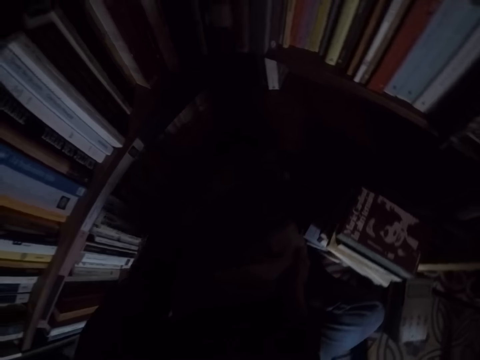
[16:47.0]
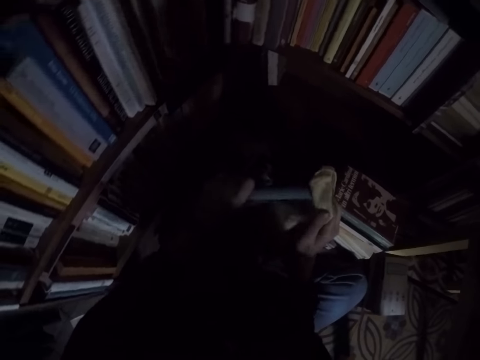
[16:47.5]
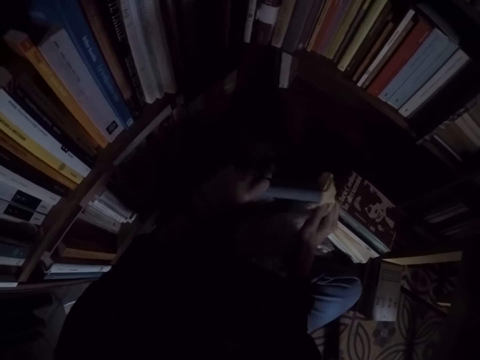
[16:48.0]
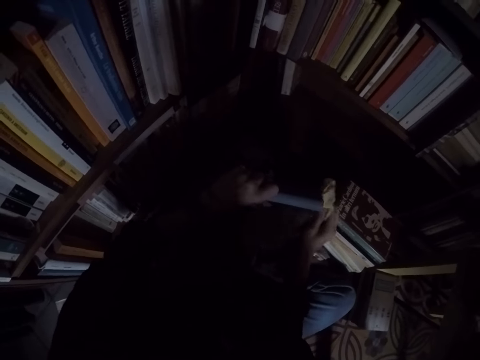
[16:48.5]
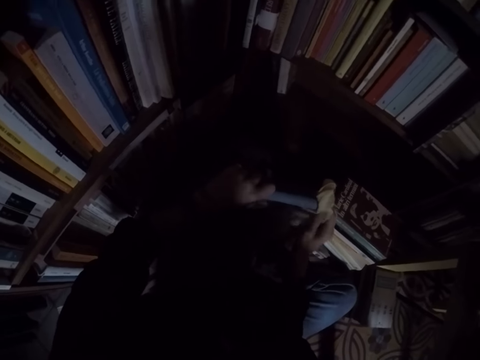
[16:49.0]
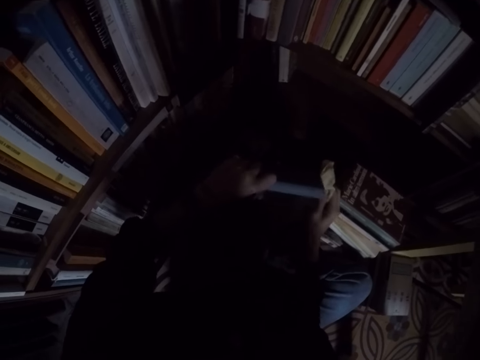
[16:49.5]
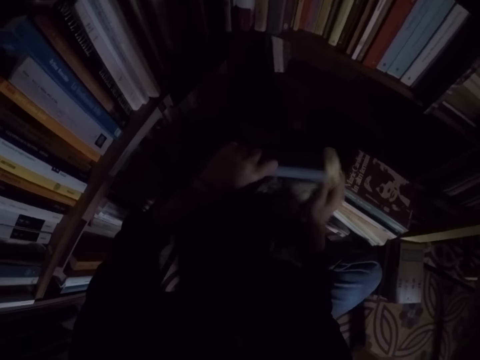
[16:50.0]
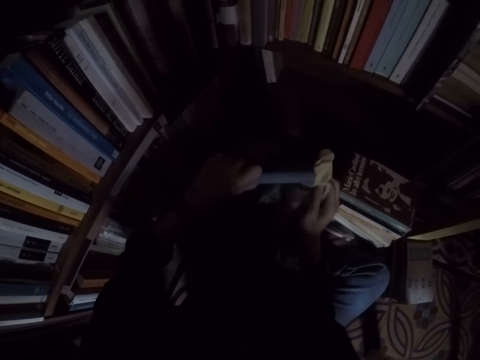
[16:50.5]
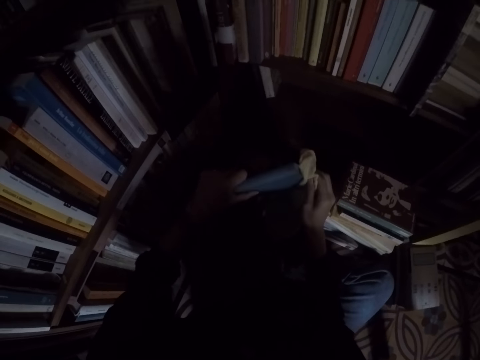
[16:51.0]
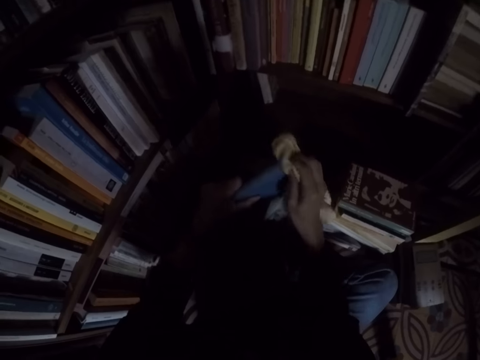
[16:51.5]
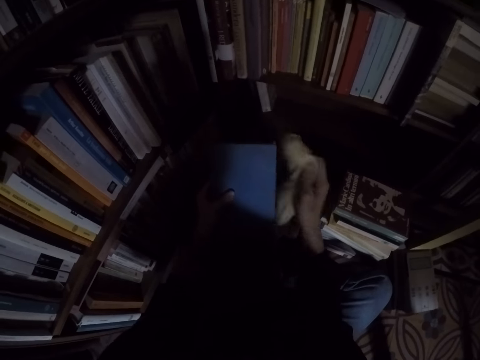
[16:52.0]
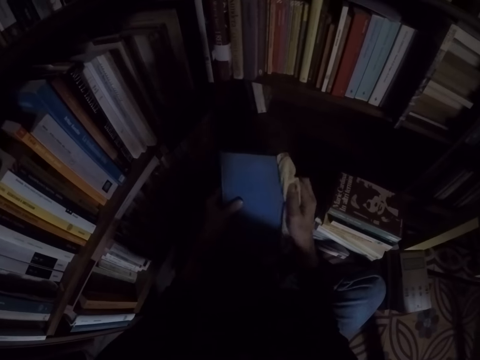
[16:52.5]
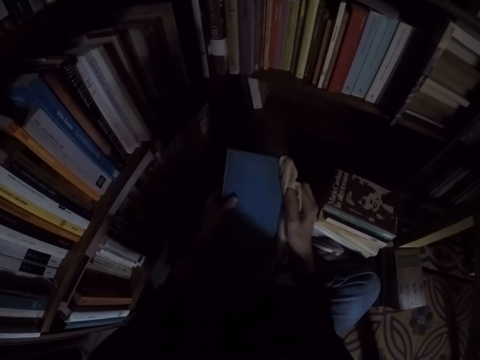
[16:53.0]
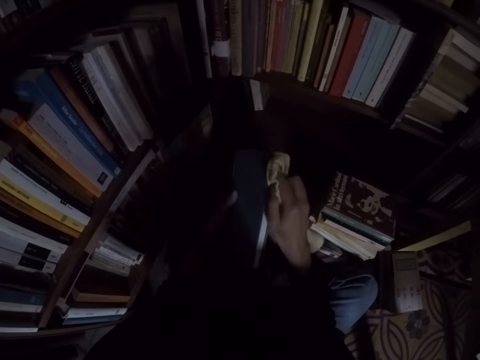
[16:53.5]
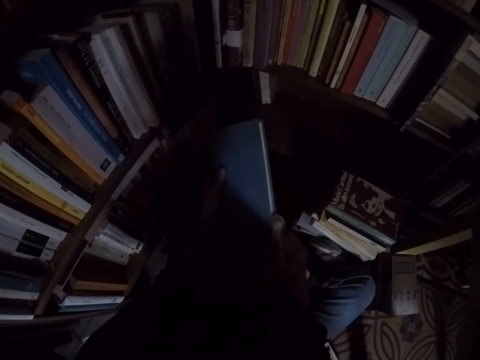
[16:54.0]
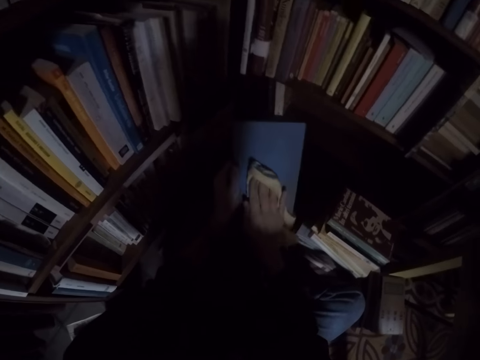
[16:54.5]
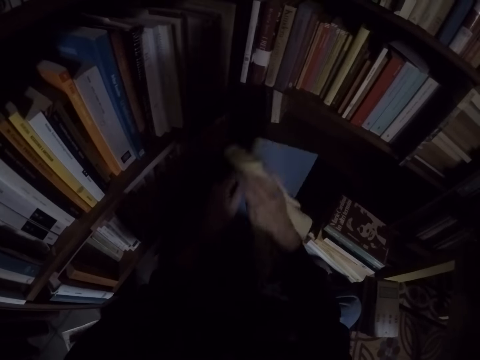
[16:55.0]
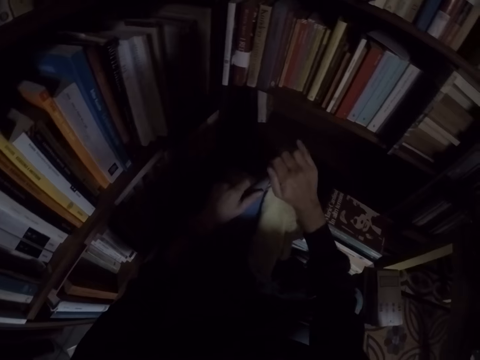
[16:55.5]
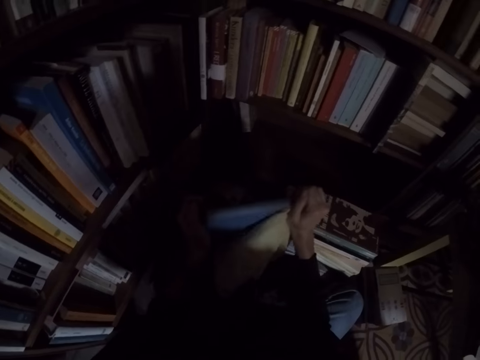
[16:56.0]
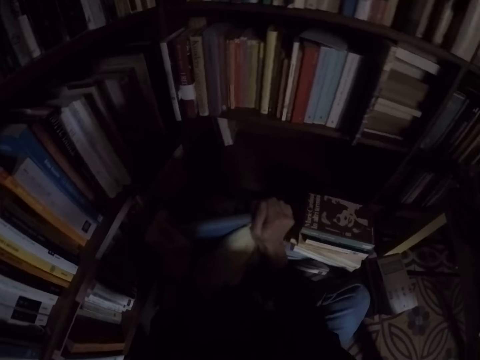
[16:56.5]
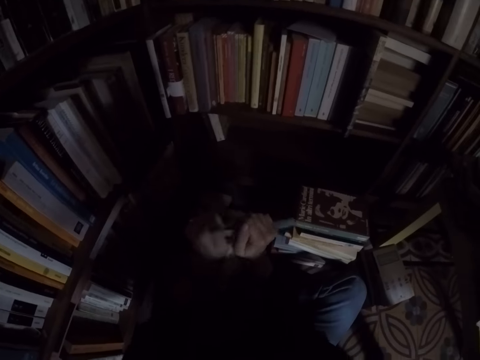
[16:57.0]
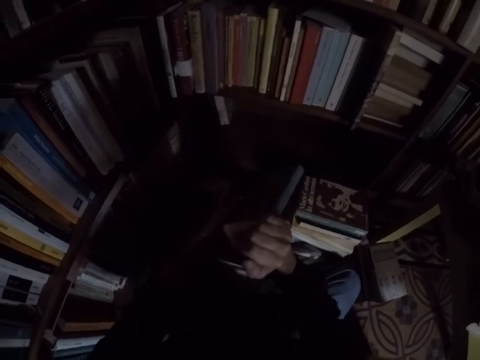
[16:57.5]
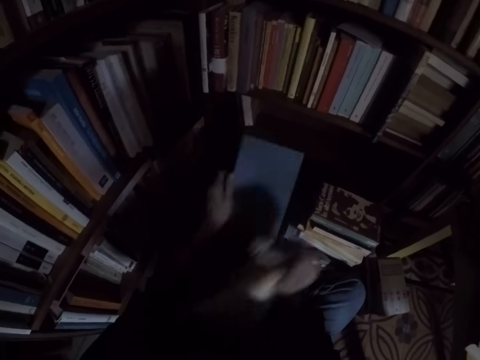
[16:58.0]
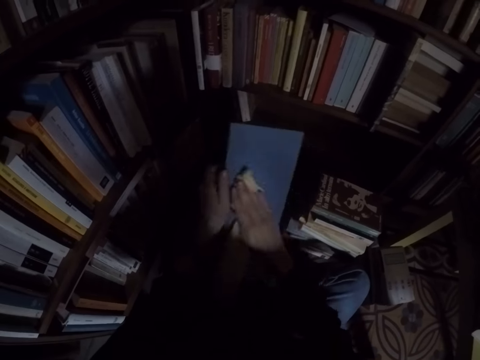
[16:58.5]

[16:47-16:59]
The camera wearer cleans the book with the rag.

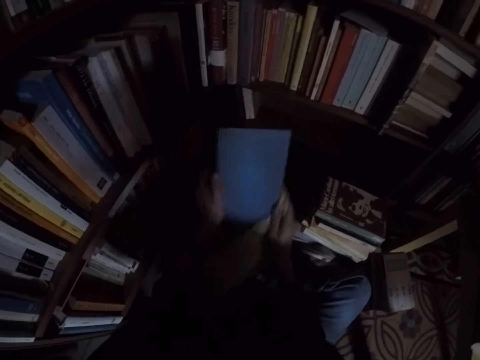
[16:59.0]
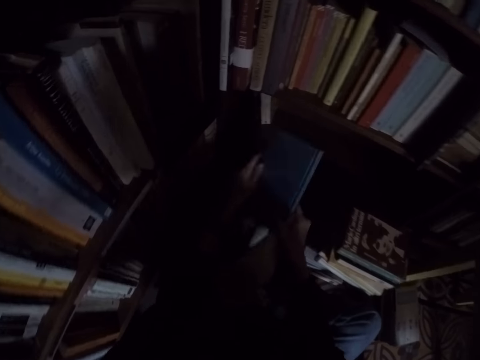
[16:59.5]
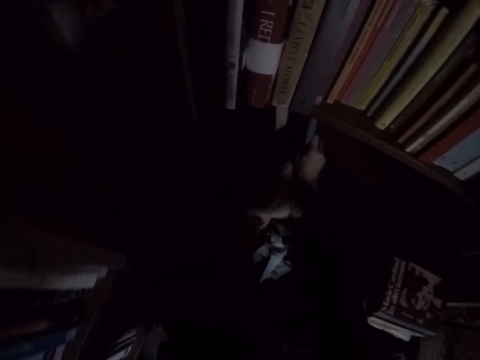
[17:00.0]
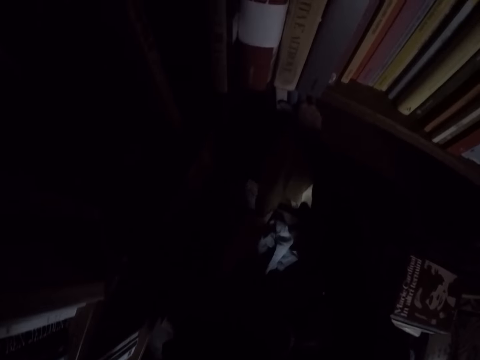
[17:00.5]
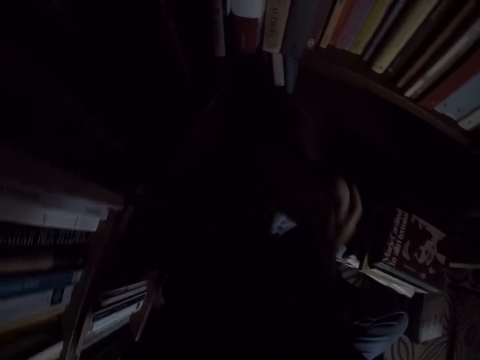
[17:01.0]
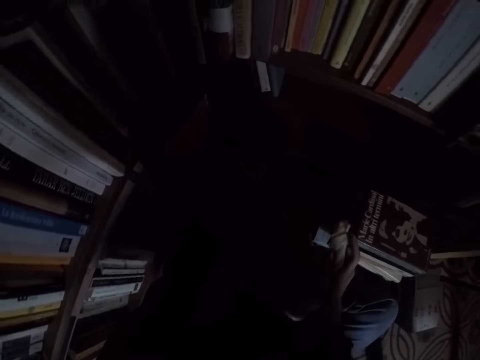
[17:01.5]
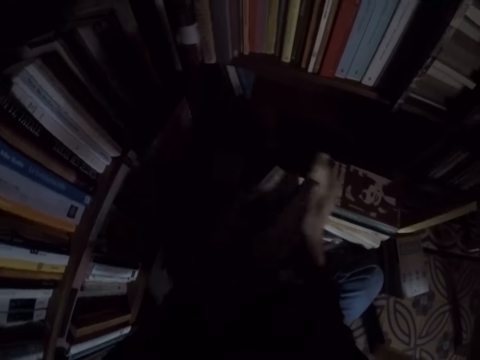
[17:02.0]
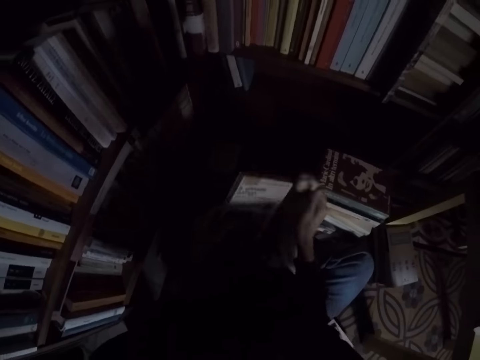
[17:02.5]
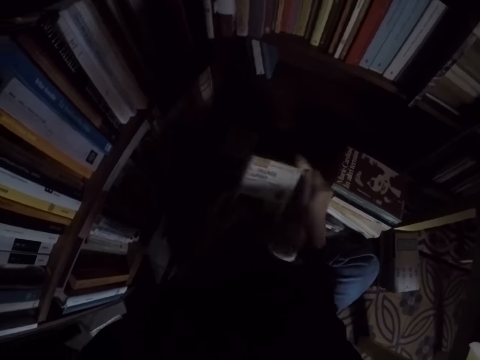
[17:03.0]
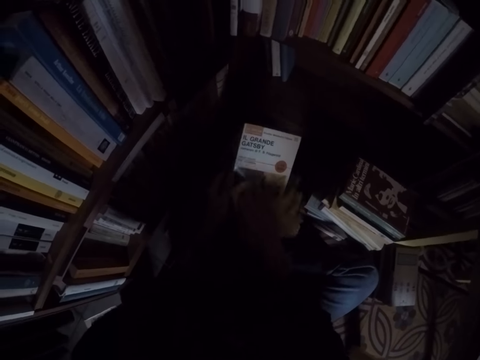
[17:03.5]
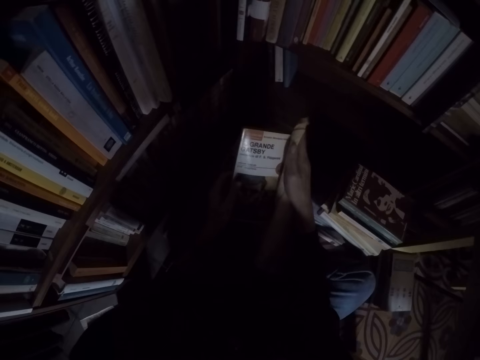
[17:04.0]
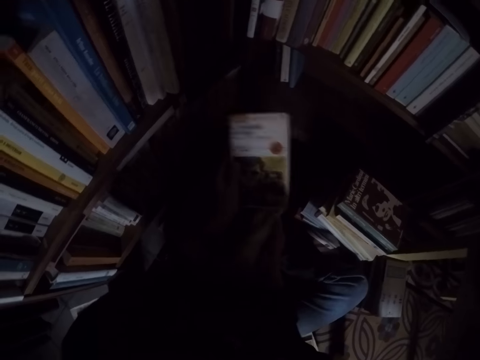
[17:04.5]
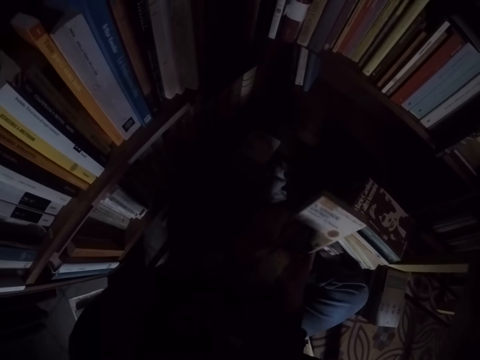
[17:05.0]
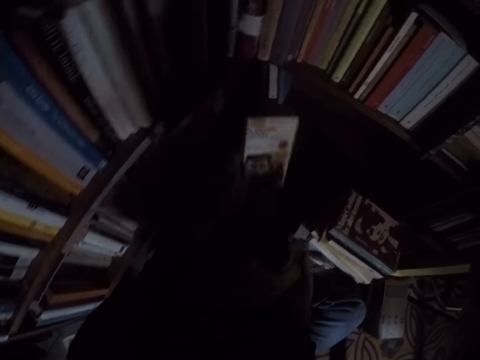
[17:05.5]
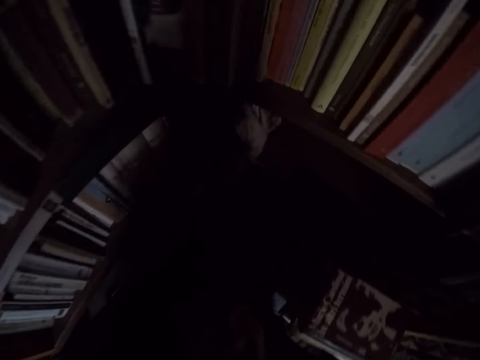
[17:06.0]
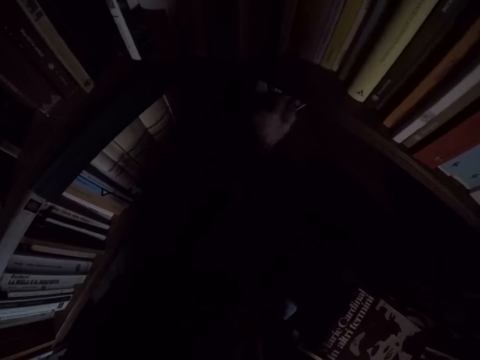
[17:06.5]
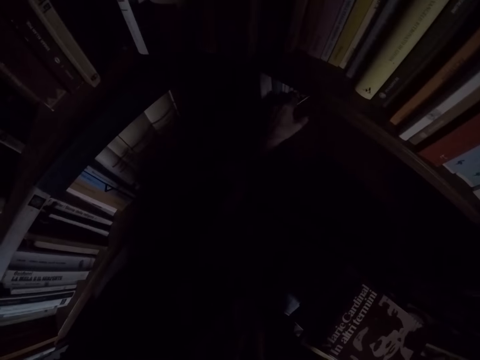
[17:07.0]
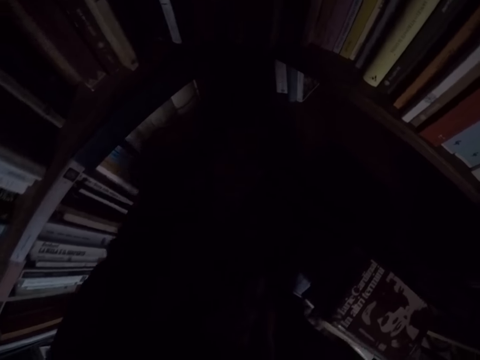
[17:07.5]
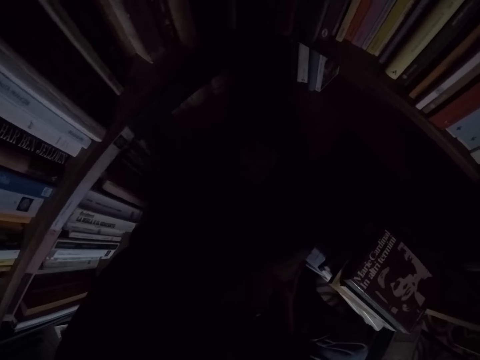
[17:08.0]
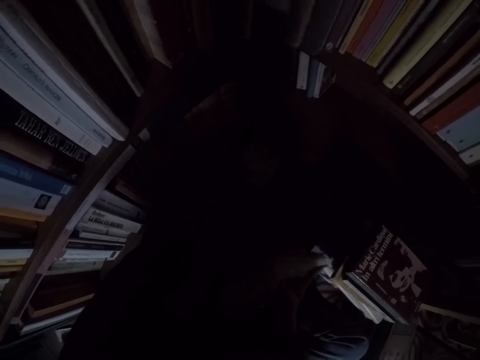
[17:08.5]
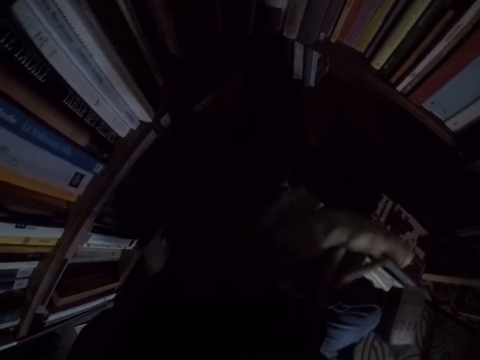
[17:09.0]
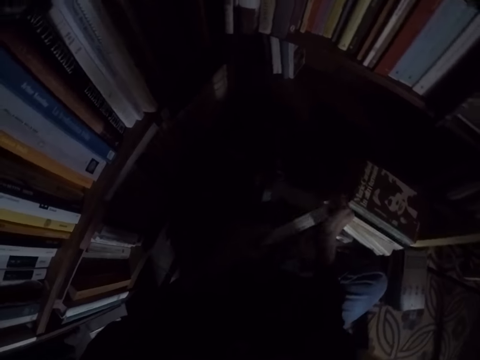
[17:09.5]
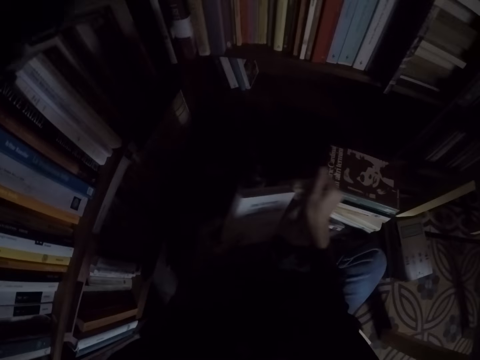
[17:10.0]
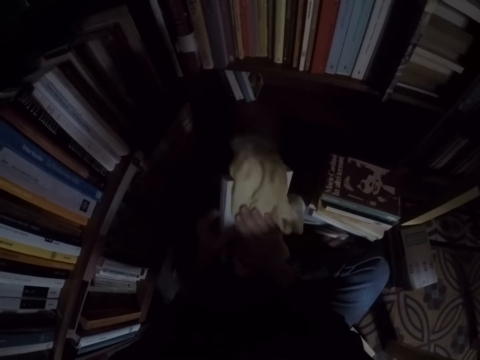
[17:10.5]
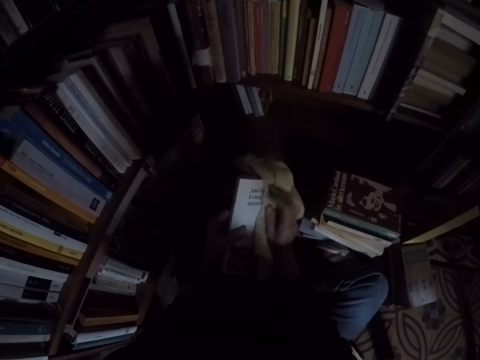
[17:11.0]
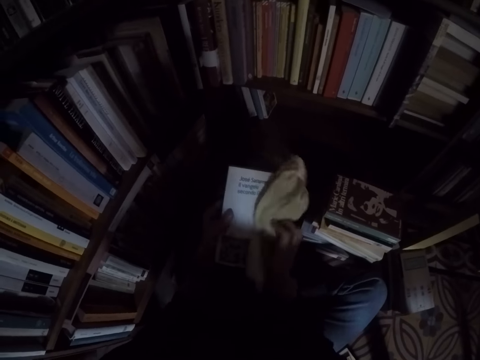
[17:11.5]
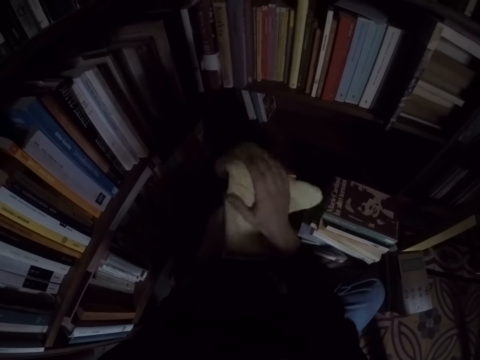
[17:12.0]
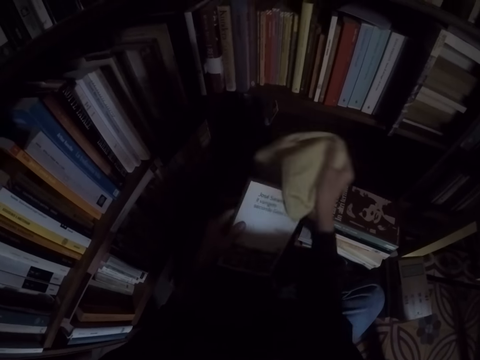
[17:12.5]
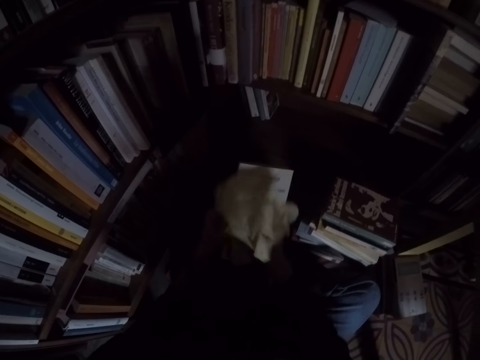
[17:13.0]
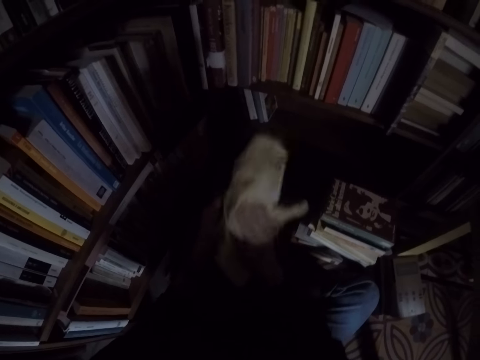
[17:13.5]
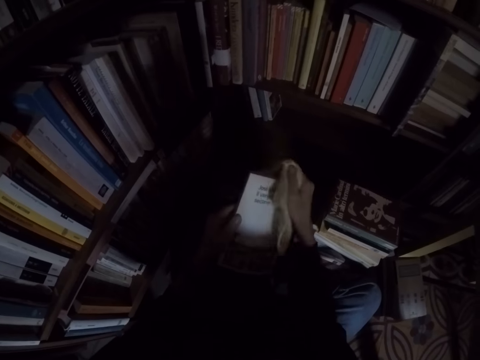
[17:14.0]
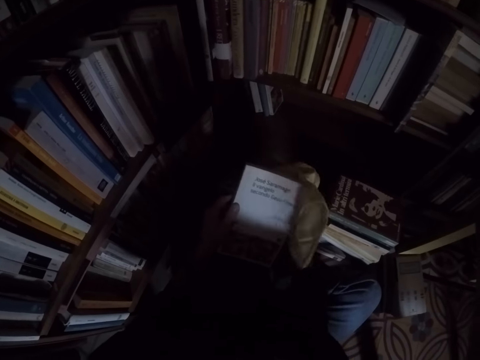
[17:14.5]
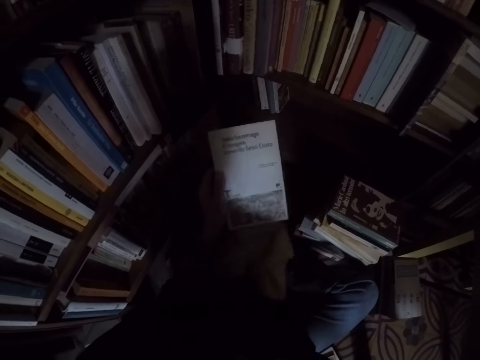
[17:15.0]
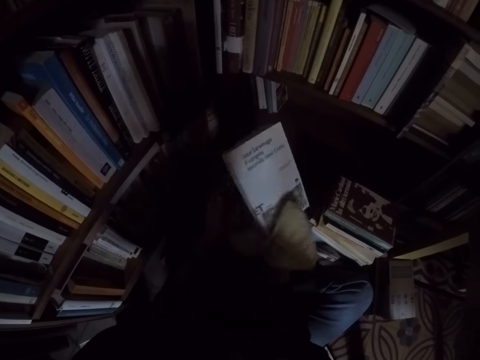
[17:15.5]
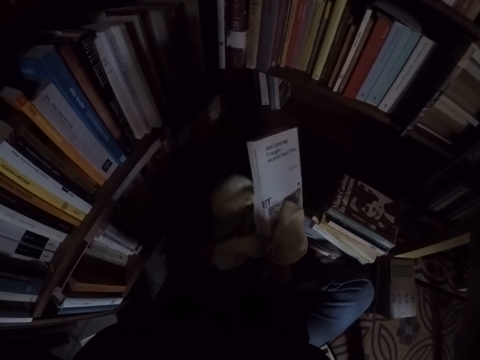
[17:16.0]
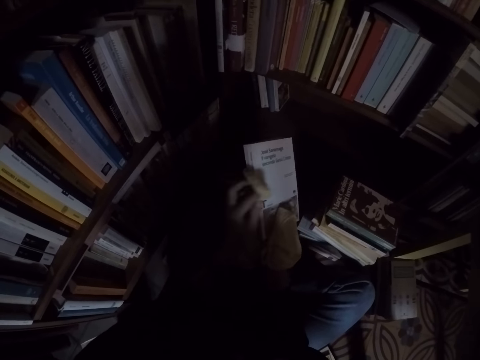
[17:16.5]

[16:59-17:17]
The camera wearer places the book in the bookshelf. They pick up another book from the pile of books. They clean the book with the rag. They place the book in the bookshelf. They pick up another book from the pile of books. They clean the book with the rag.
